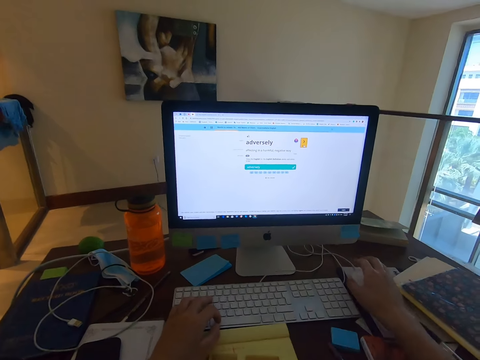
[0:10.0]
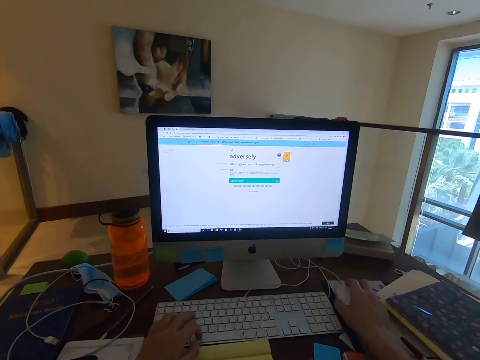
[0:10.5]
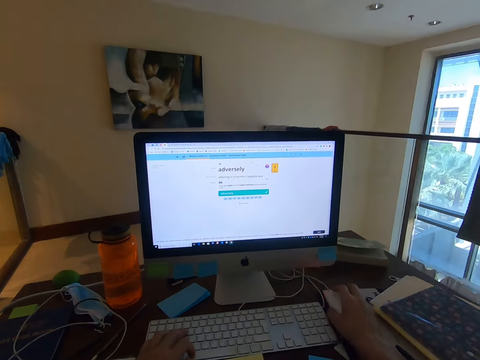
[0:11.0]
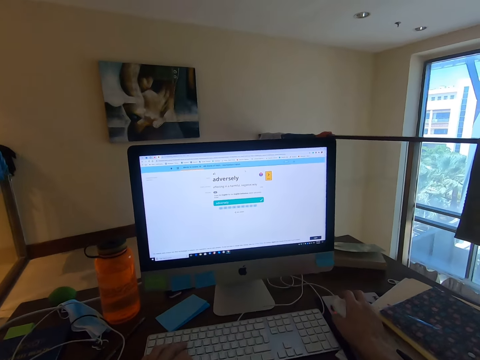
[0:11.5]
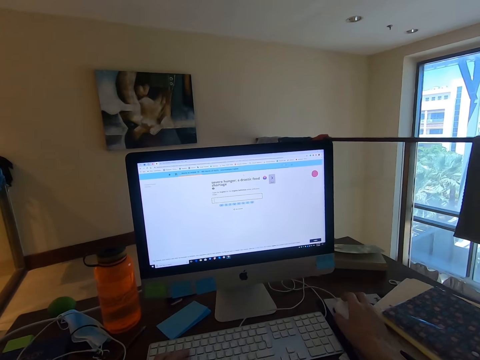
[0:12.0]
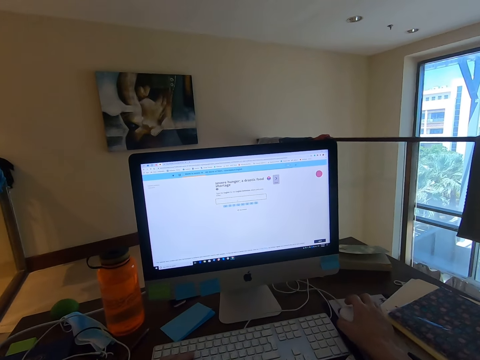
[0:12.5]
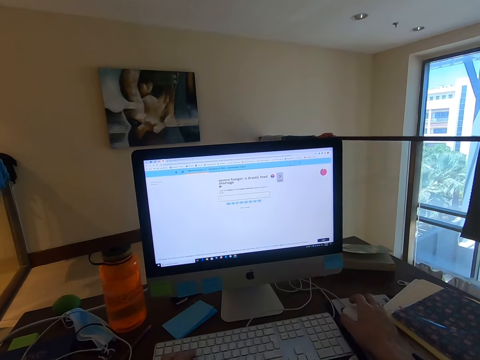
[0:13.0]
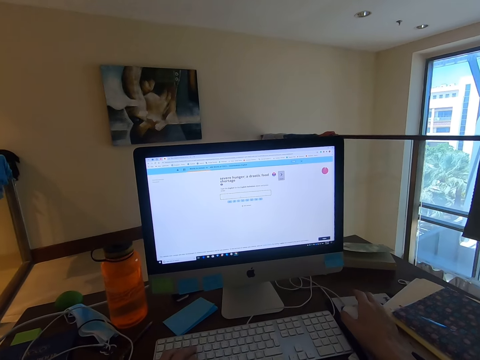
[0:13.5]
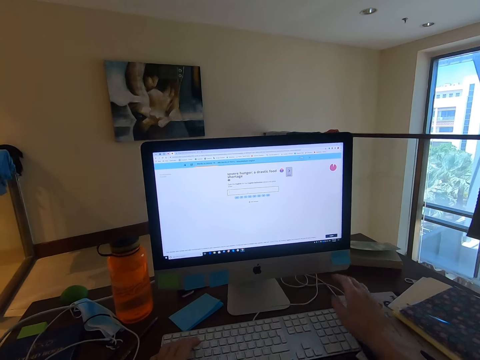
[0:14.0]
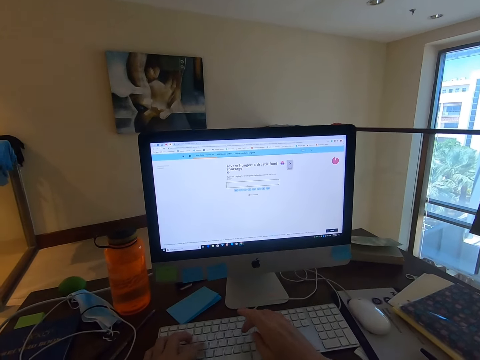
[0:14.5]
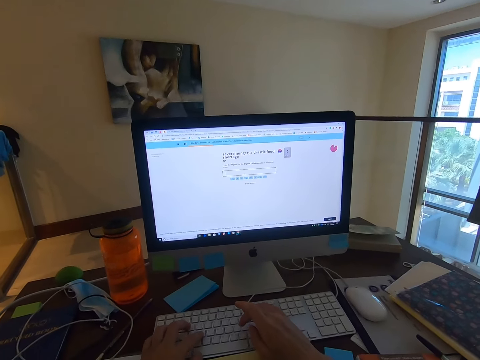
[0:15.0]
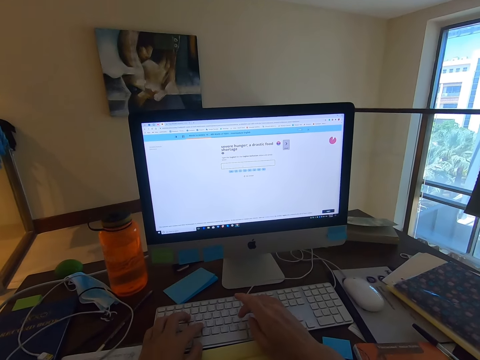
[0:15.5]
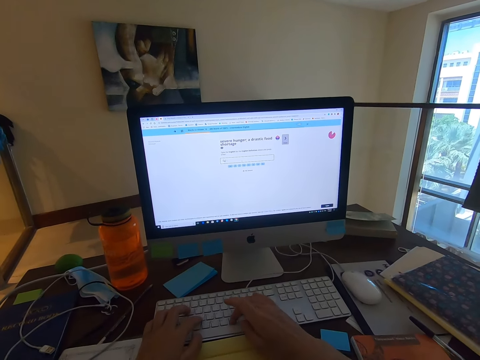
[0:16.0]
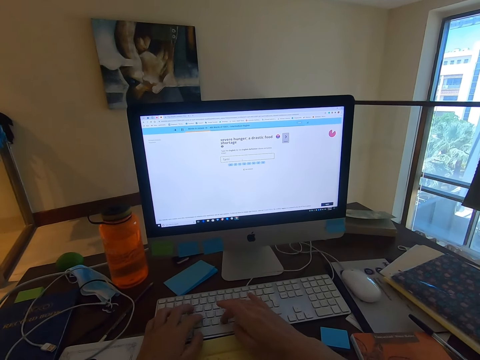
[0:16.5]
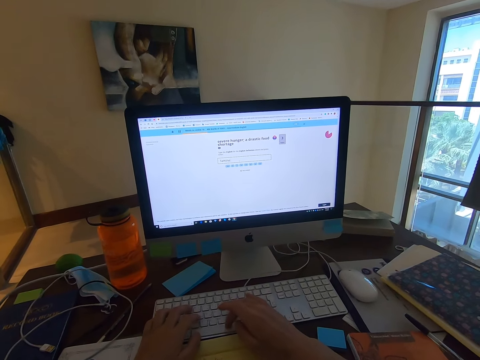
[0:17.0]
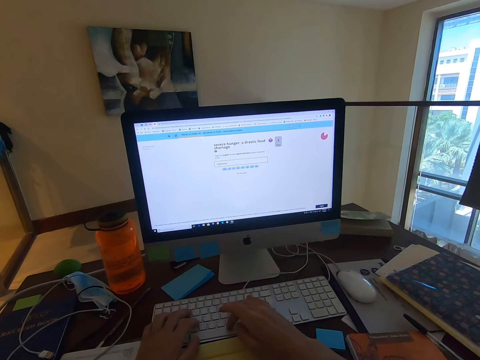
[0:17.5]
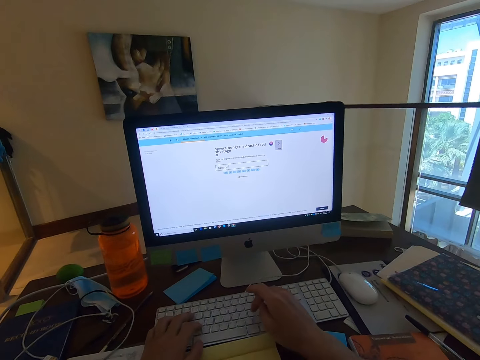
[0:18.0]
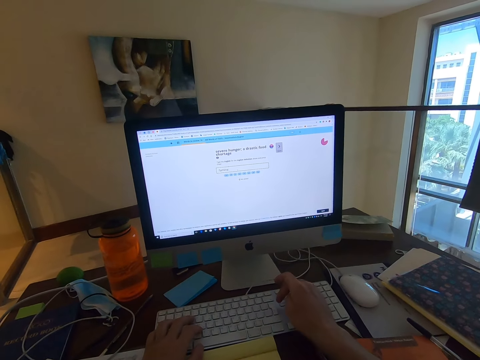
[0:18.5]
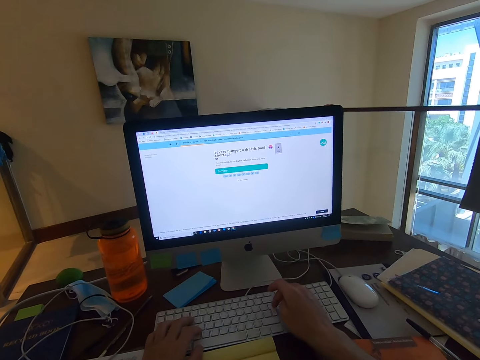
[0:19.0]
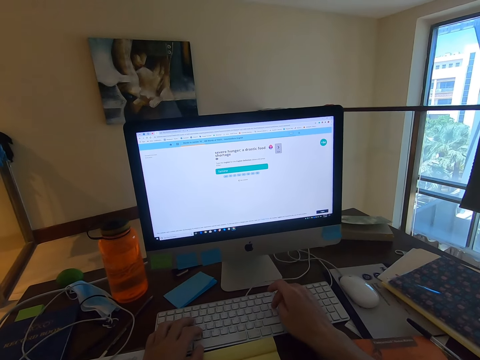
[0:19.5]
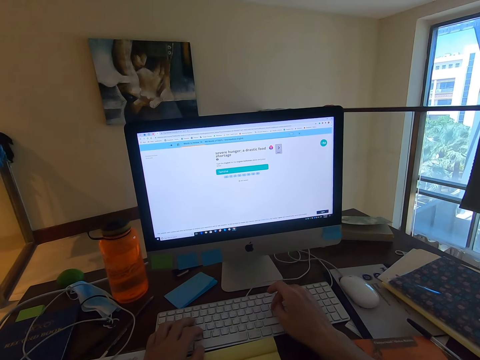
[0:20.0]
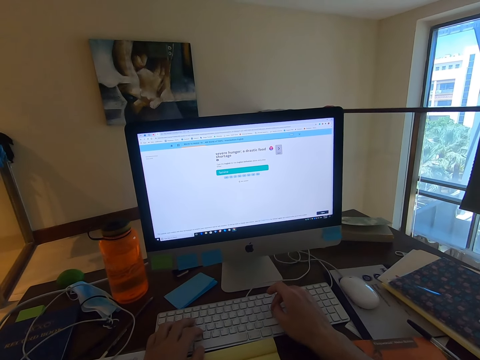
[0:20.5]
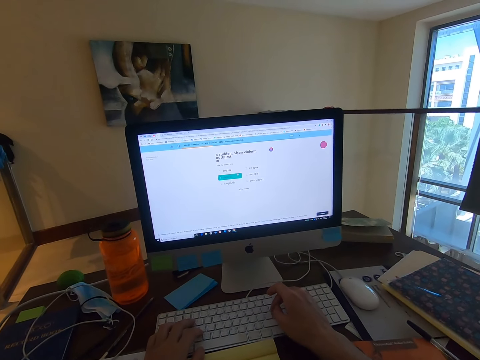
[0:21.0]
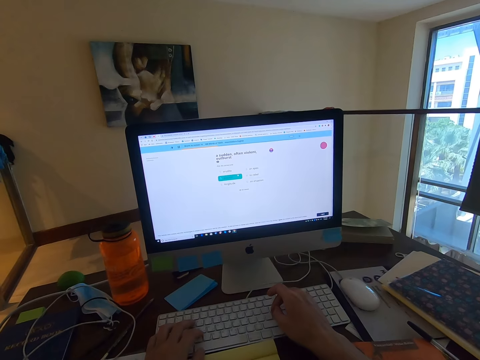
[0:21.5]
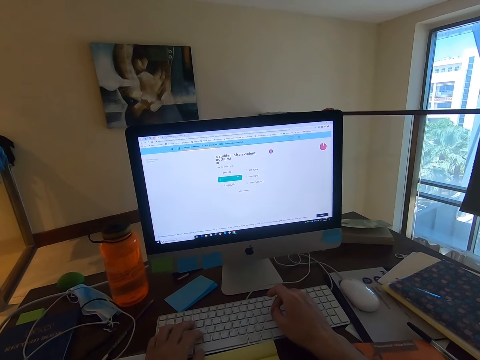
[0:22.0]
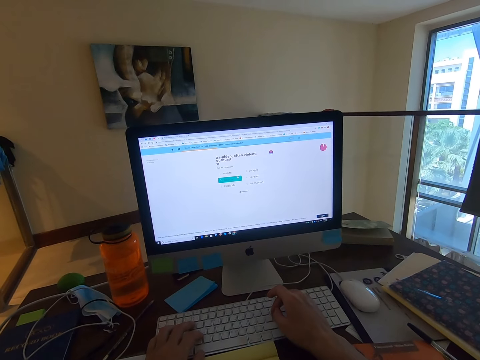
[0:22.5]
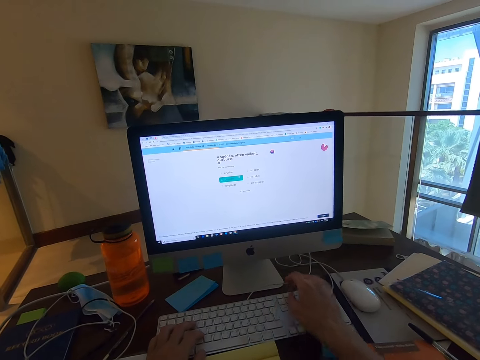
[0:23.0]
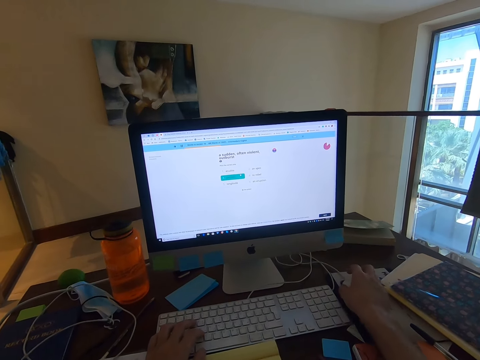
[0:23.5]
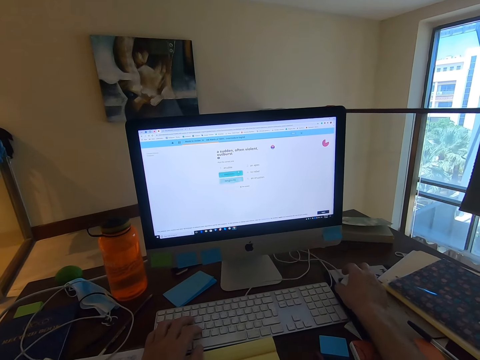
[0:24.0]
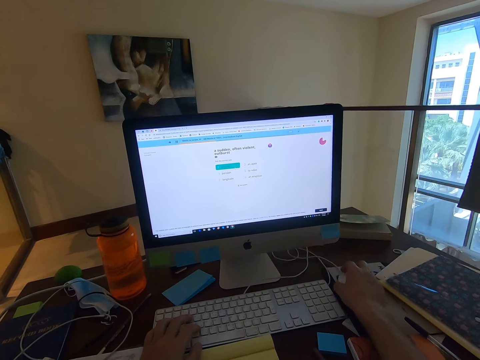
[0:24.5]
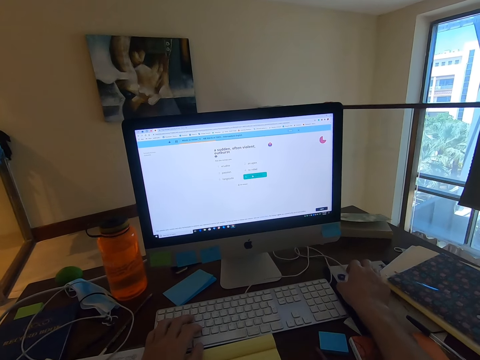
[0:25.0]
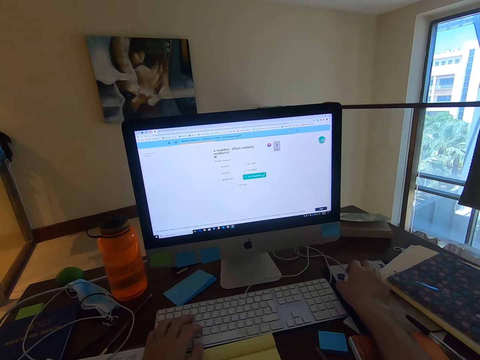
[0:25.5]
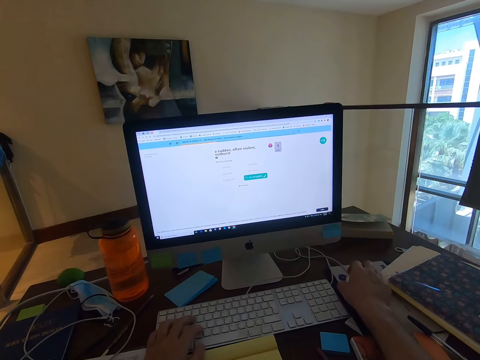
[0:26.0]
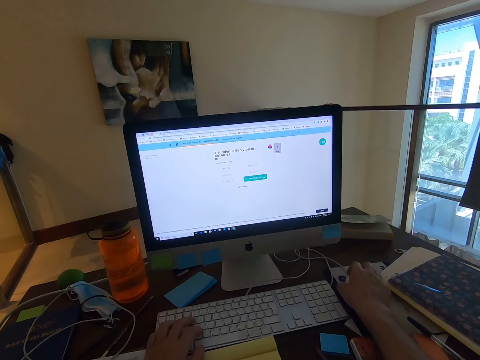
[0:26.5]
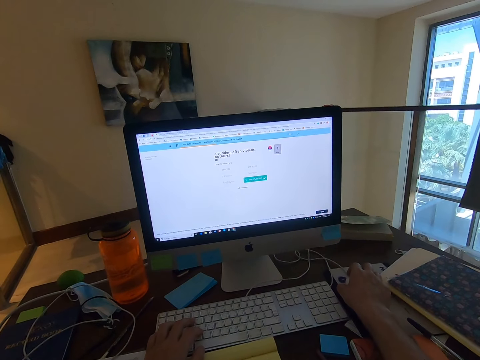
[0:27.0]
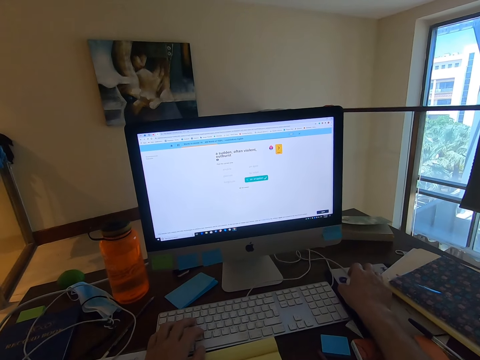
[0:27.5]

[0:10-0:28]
The camera wearer uses the mouse. They type on the keyboard. They use the mouse.

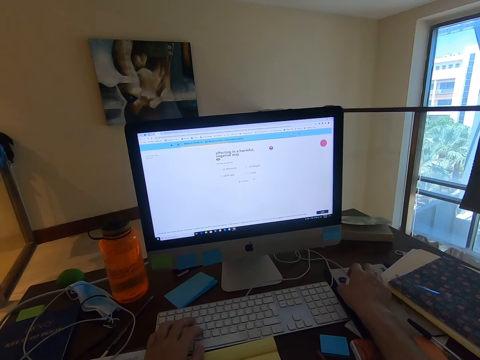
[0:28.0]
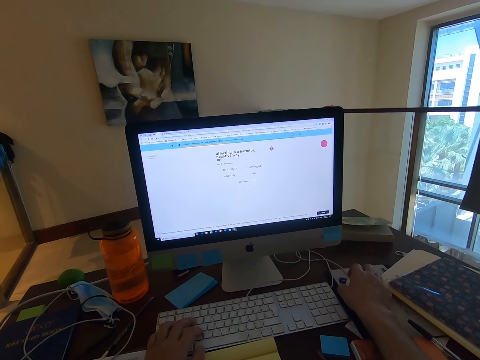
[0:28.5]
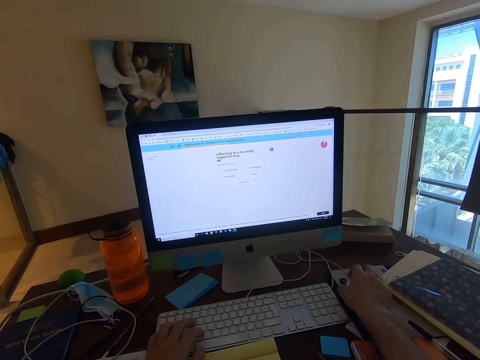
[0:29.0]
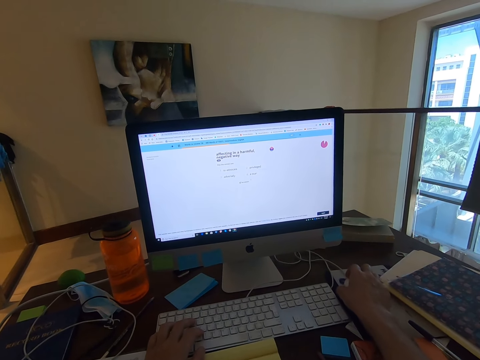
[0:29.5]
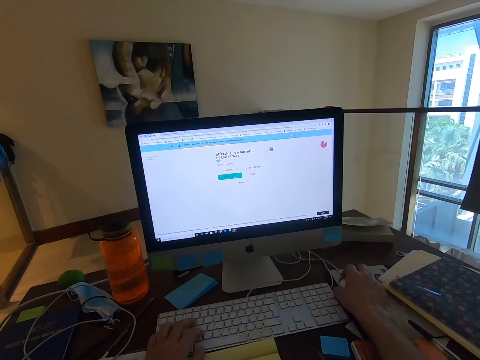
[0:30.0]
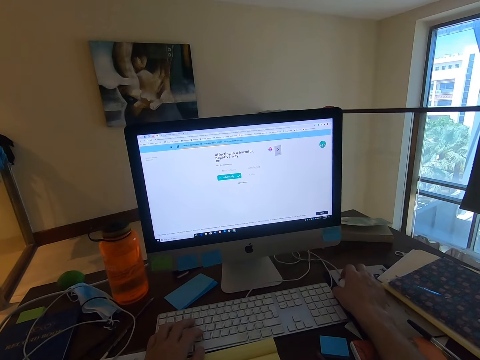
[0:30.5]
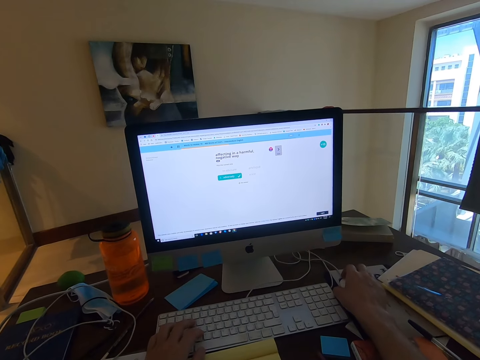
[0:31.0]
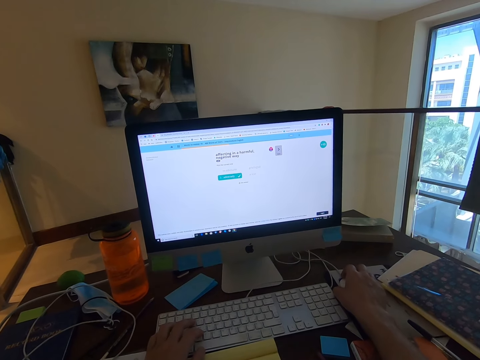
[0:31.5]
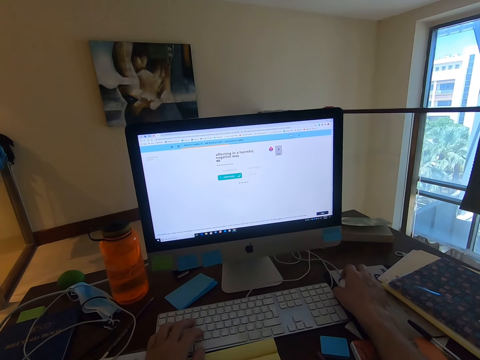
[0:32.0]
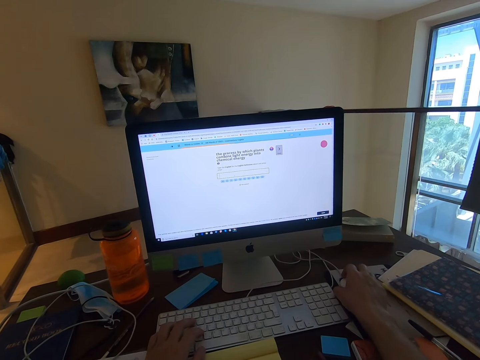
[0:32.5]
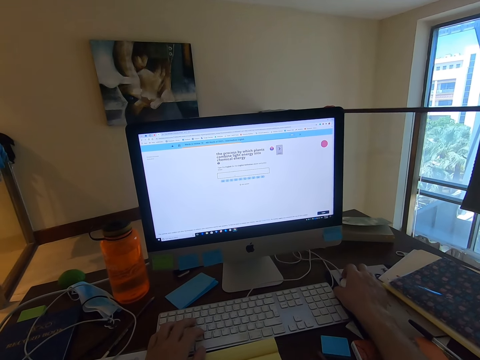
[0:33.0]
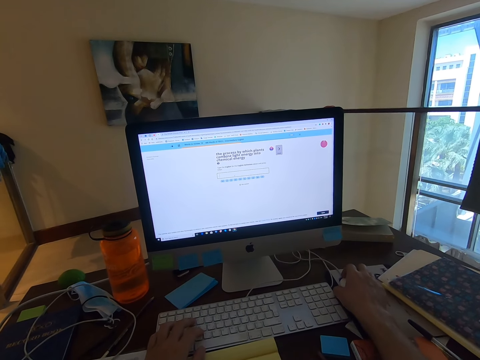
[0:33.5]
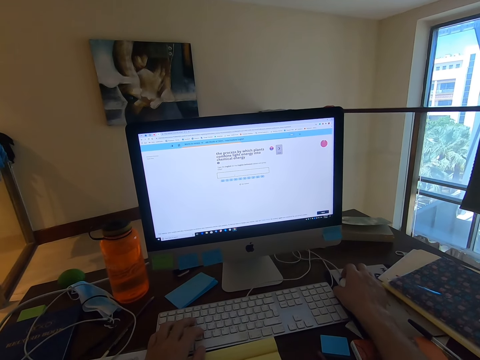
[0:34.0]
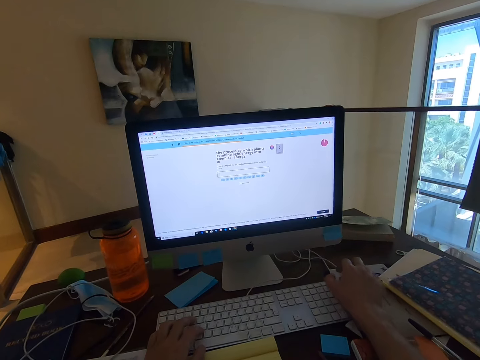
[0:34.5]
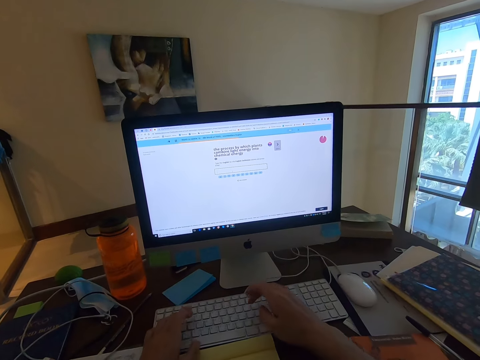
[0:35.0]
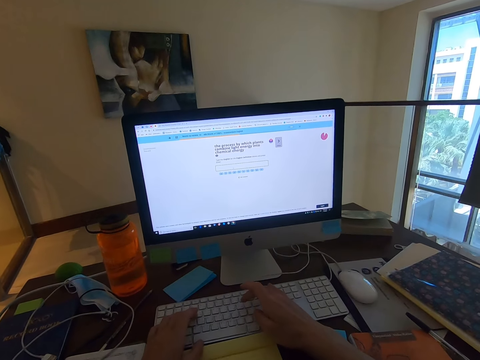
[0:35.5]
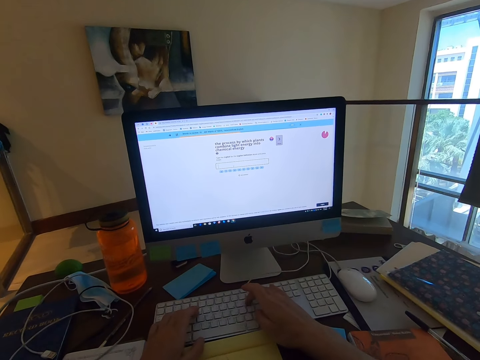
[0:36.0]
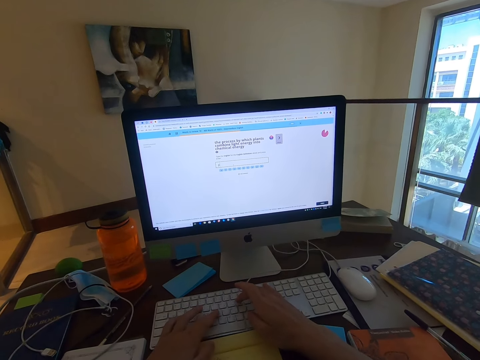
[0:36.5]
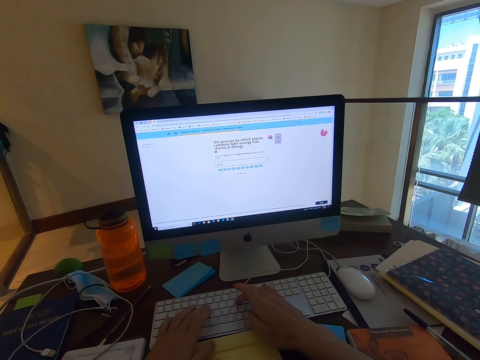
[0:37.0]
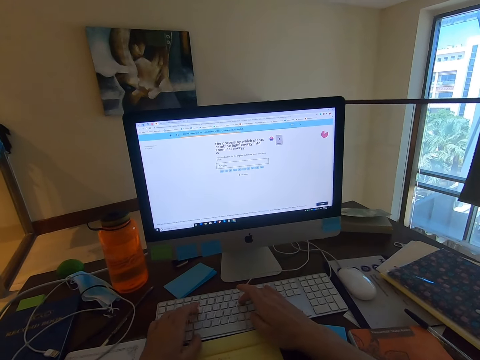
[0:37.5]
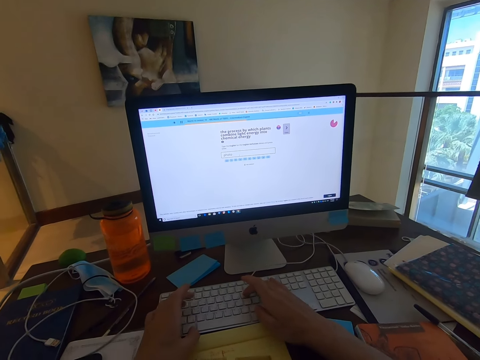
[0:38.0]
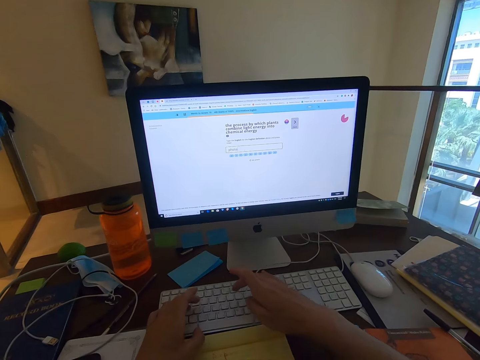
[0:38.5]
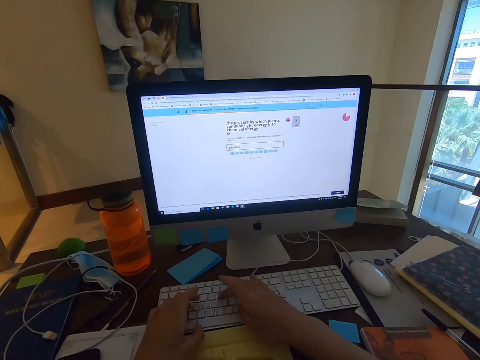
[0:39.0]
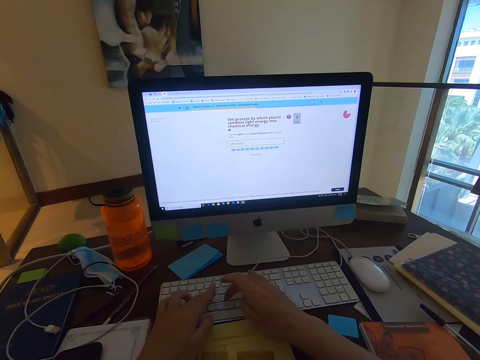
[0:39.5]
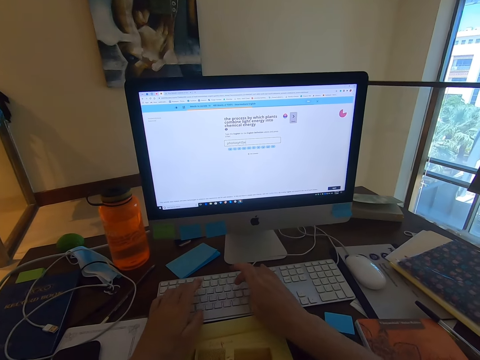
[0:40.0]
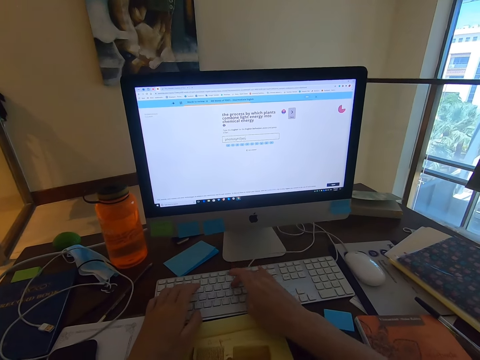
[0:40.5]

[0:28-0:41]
The camera wearer types on the keyboard.
